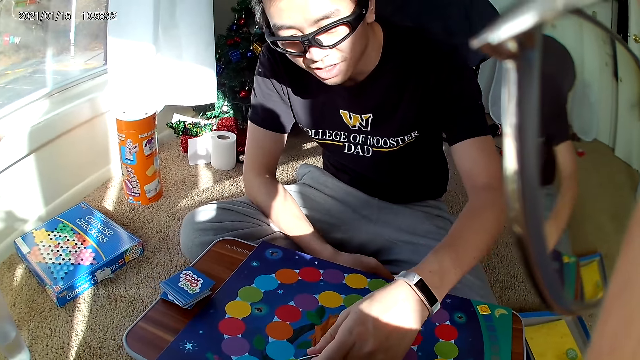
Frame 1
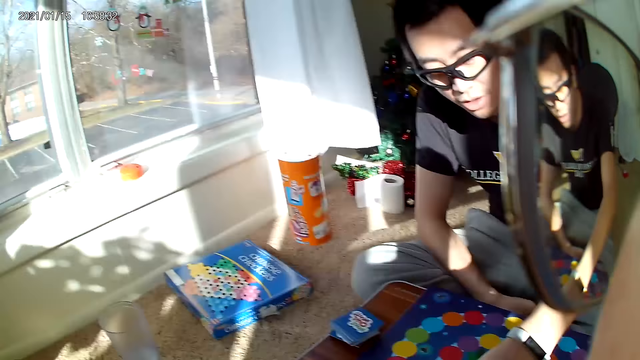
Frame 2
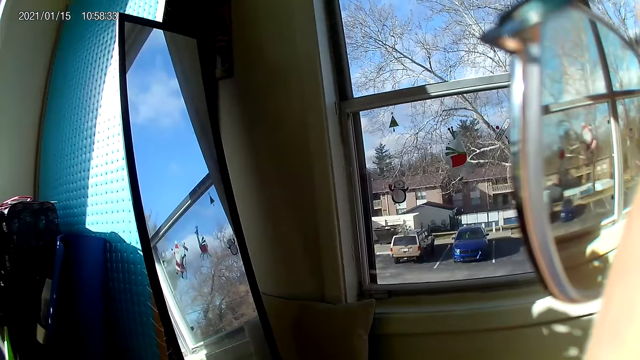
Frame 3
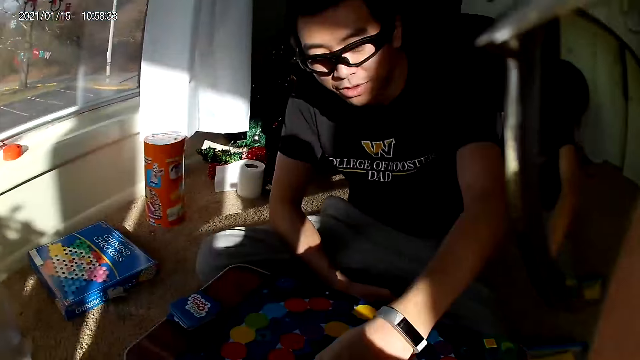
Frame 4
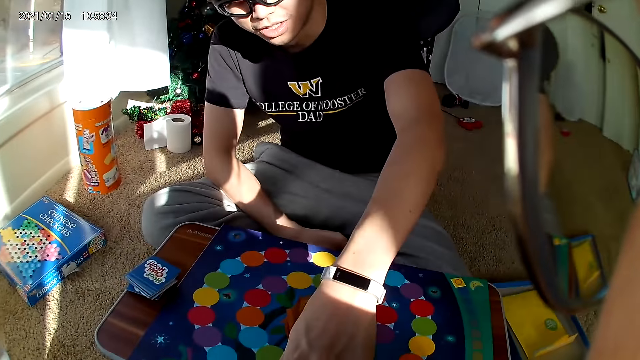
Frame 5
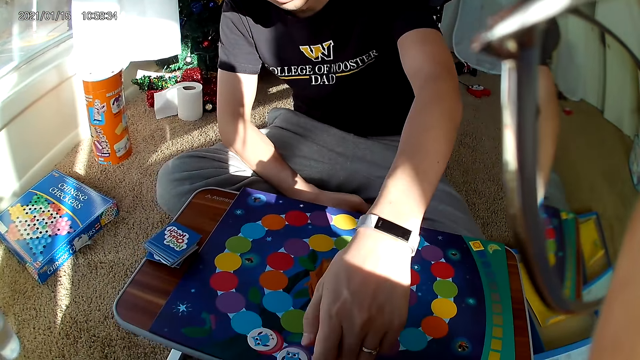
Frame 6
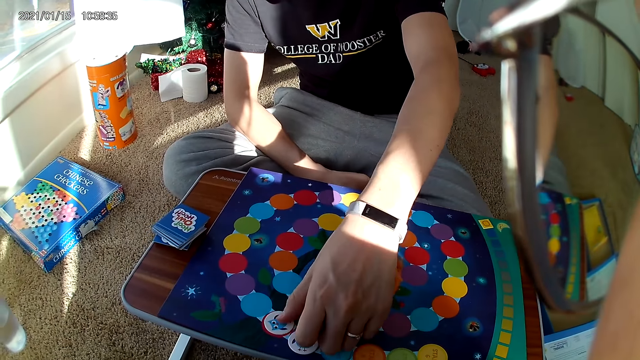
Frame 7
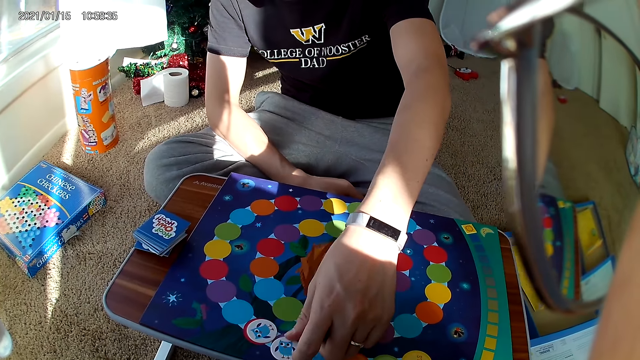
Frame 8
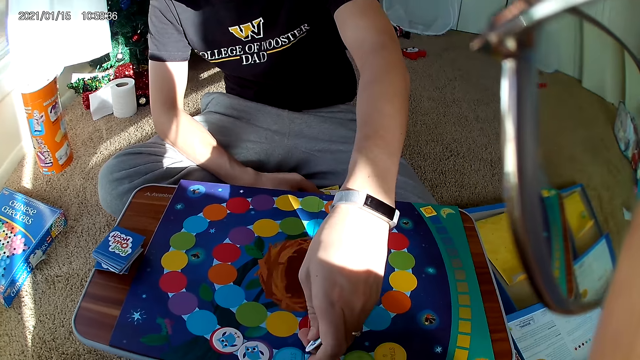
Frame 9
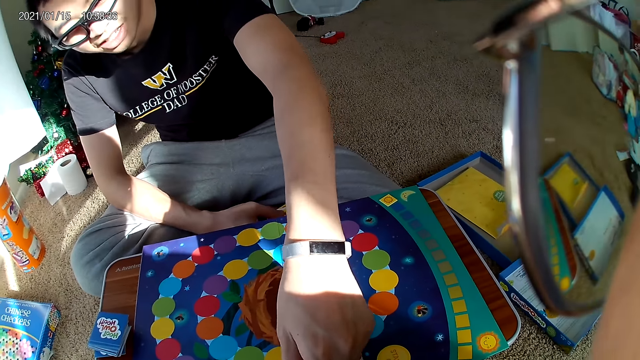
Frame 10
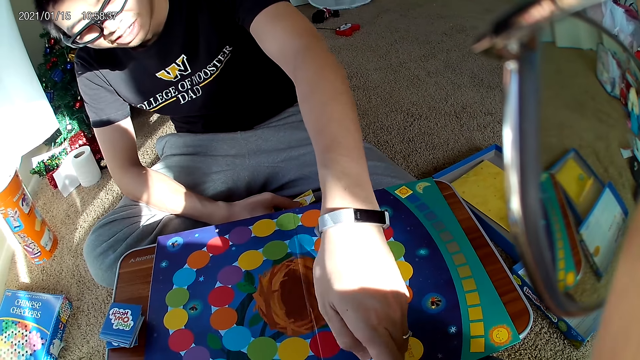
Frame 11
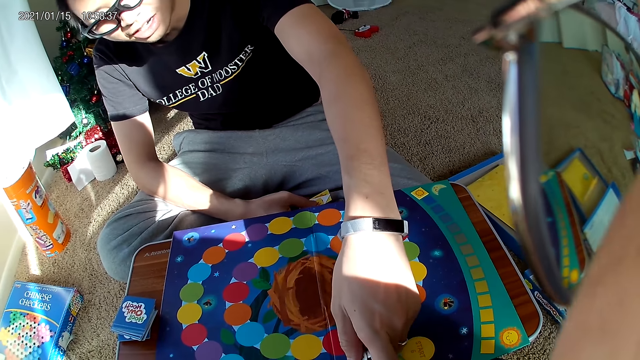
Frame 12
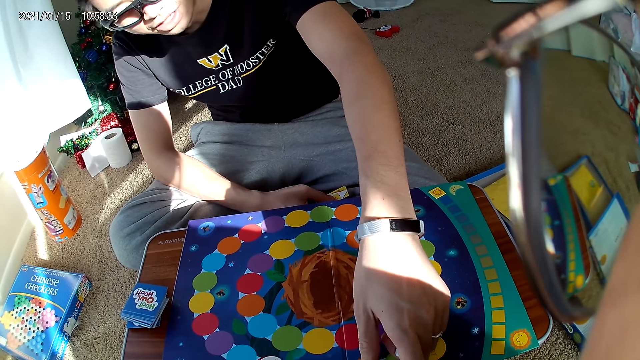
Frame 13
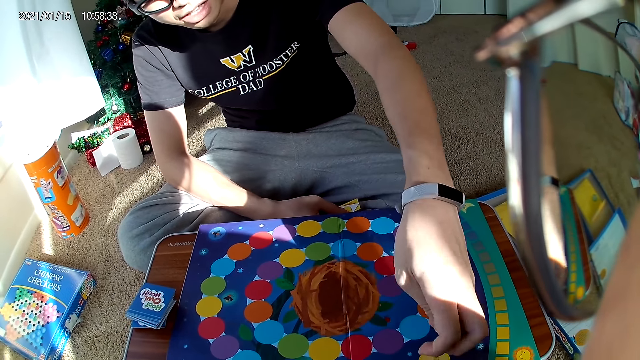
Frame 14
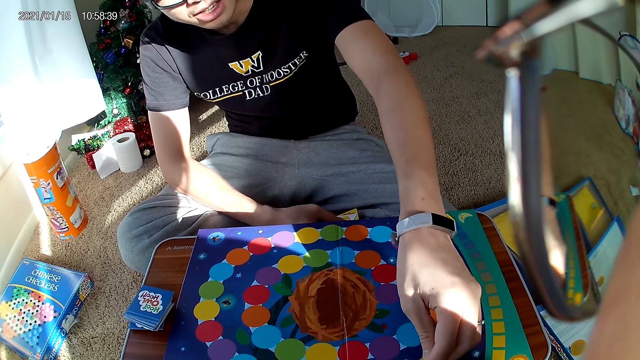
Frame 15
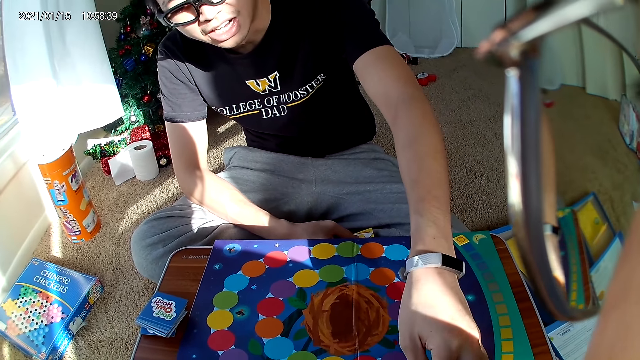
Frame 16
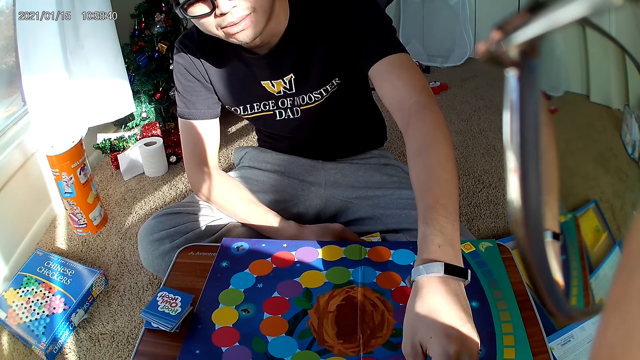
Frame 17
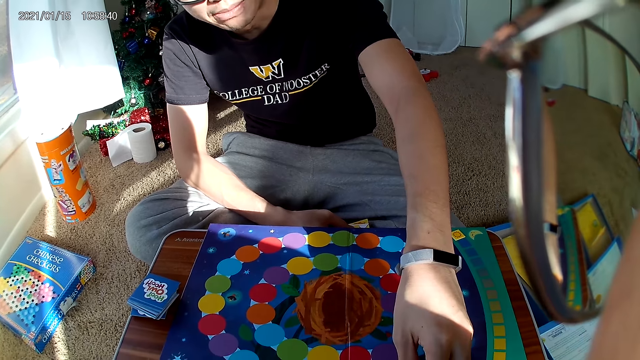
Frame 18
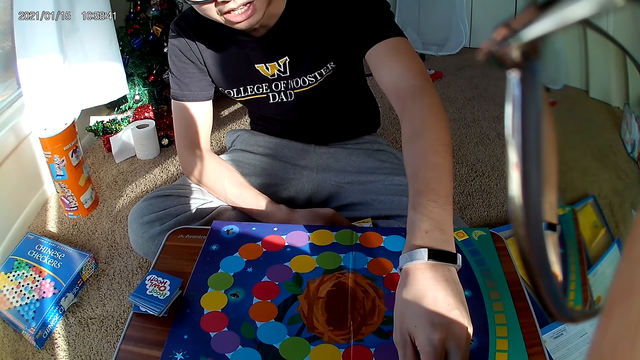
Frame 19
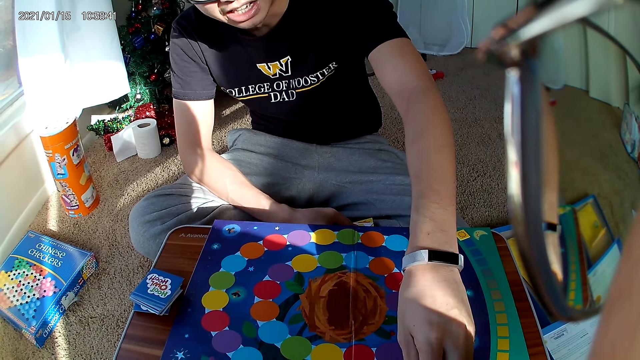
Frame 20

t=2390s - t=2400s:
The man places the card or stickers on the board. The camera wearer looks on the other side of the room. They look at the man. The man arranges stickers on the board.

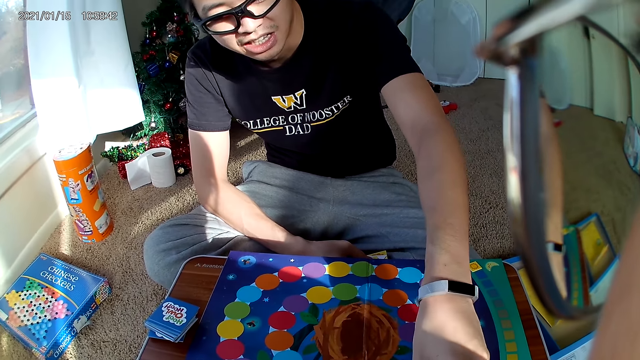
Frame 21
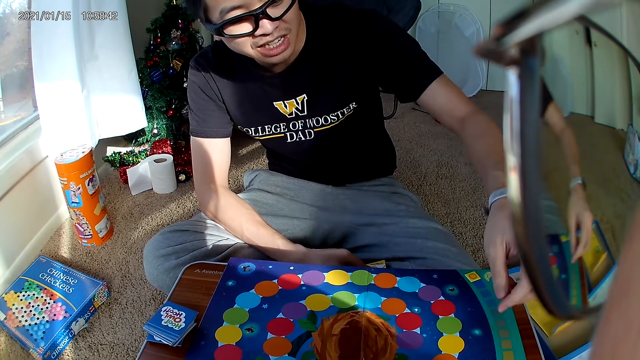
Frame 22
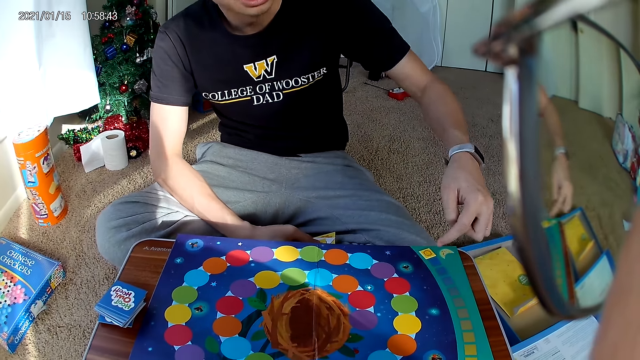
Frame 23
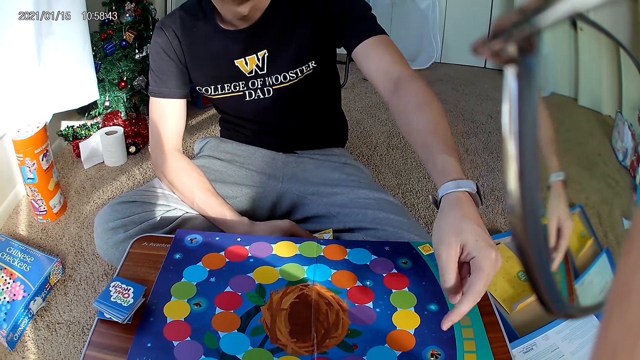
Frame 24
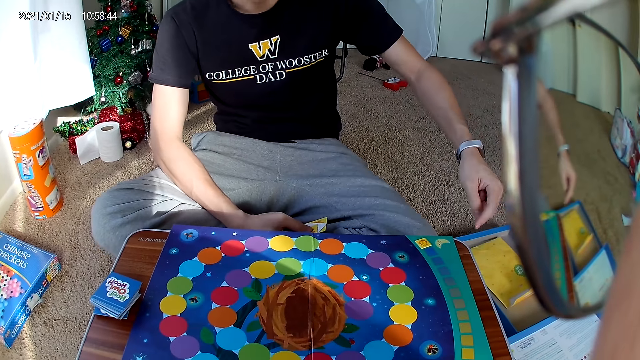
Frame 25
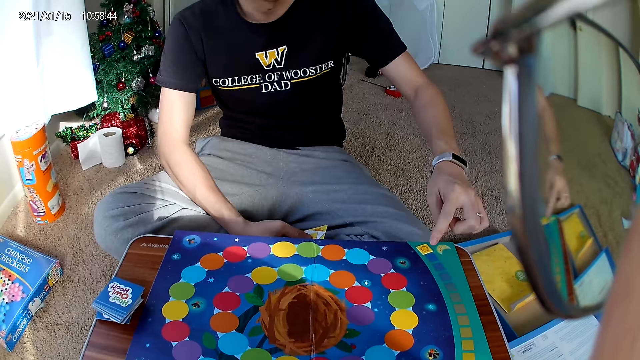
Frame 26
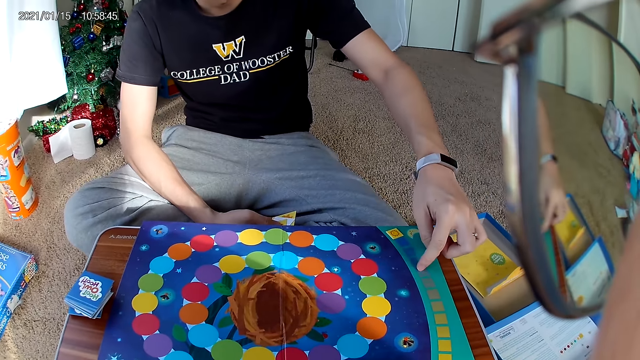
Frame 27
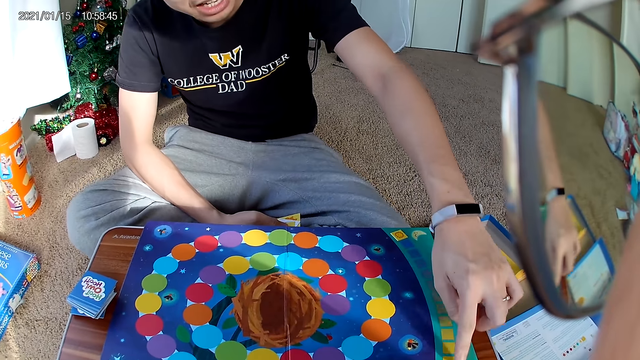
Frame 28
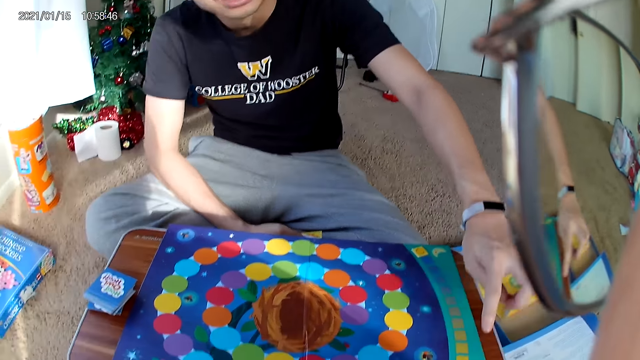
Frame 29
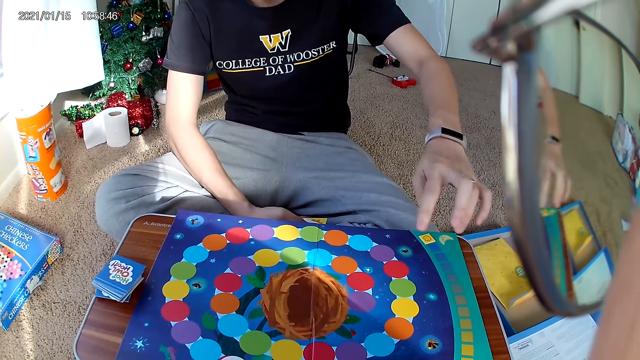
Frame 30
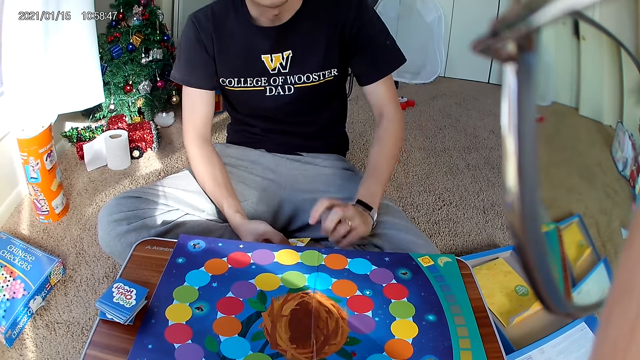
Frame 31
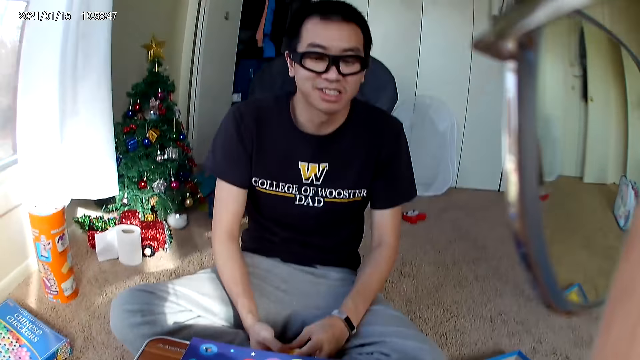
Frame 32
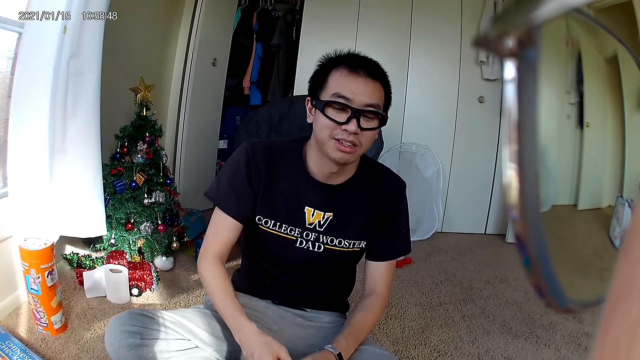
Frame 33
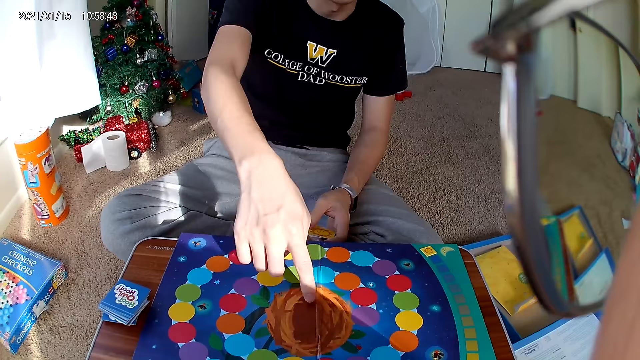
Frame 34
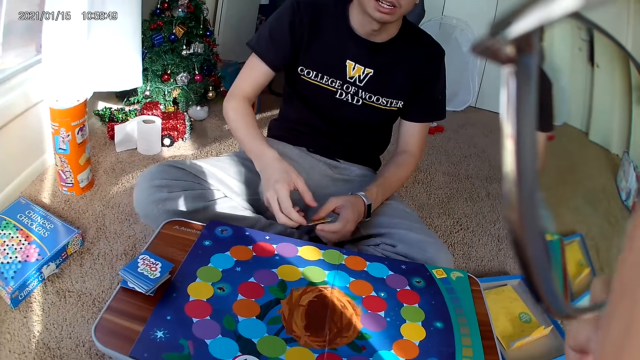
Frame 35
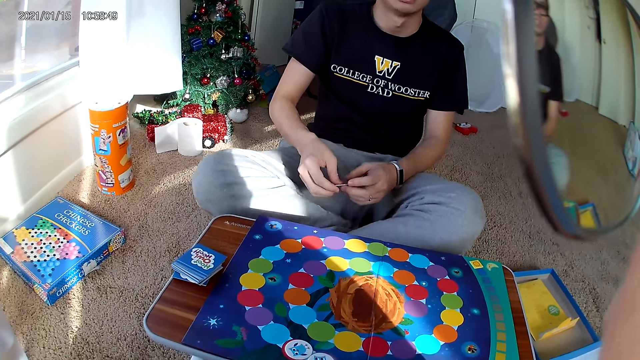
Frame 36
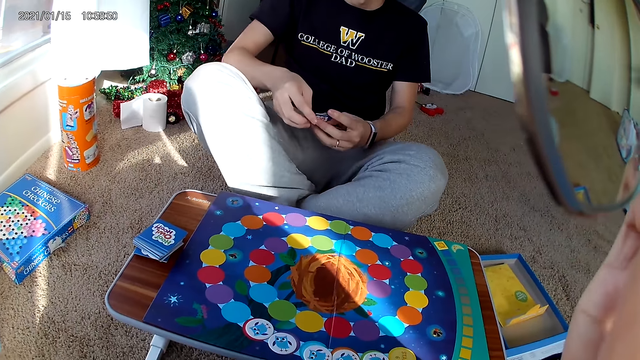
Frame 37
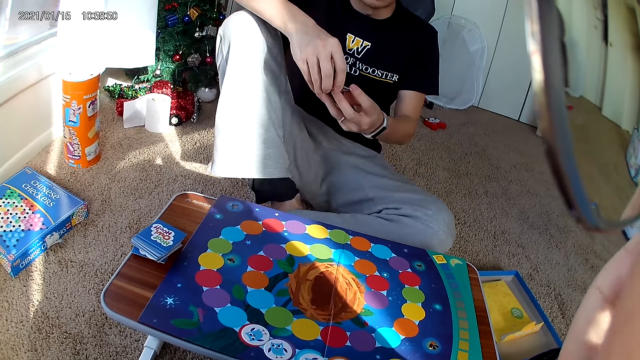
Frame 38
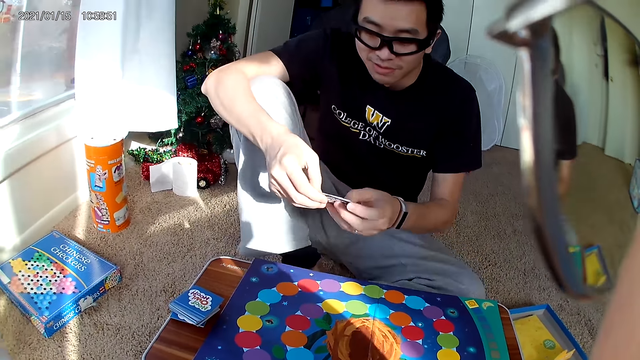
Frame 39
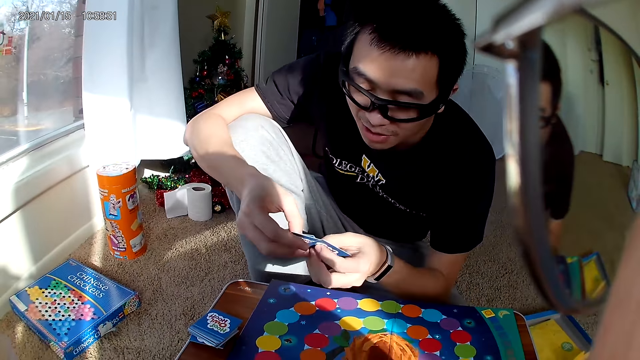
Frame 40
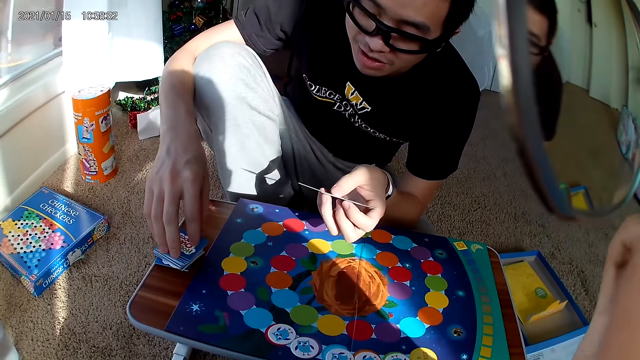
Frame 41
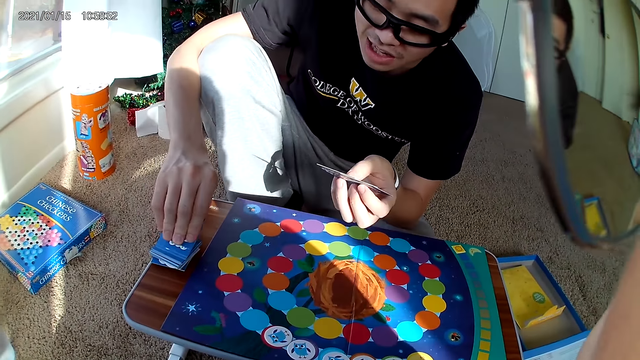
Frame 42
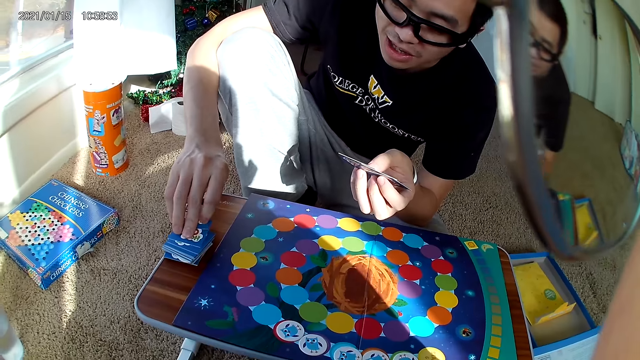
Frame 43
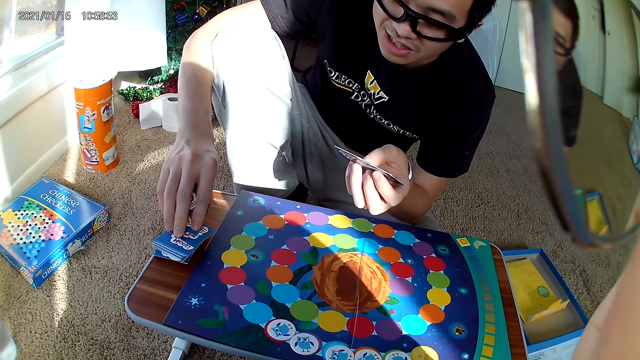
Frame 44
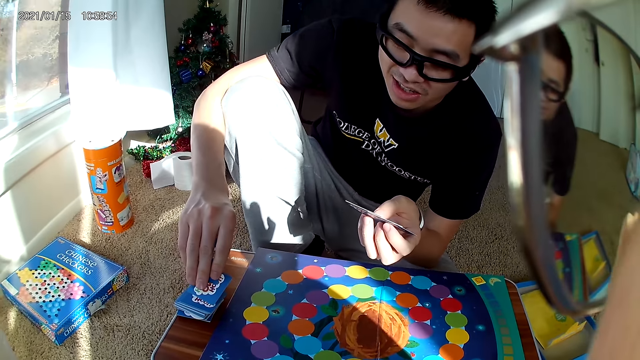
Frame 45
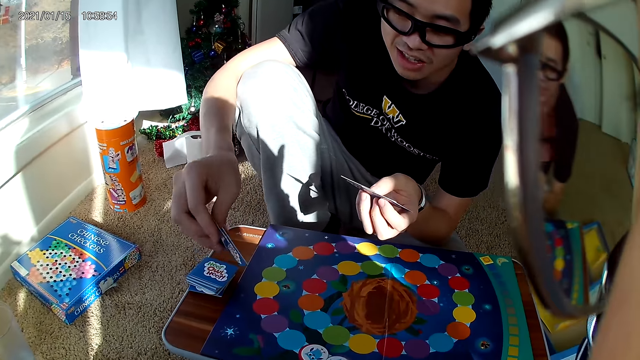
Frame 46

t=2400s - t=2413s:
The man moves a finger across the board and talks to the camera wearer. The camera wearer adjusts the camera. The man takes a card from the deck on the wooden board.
